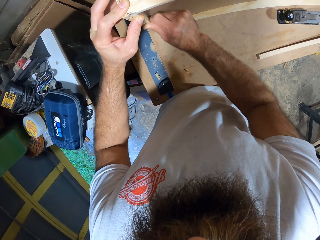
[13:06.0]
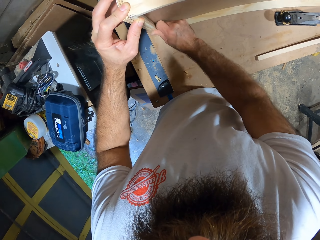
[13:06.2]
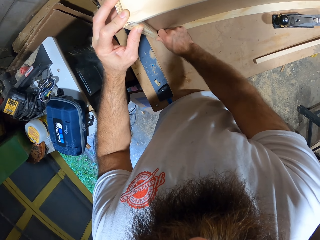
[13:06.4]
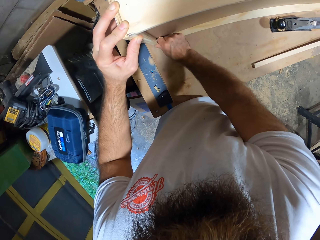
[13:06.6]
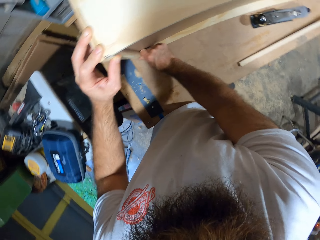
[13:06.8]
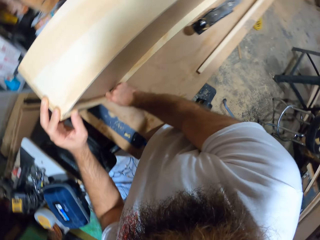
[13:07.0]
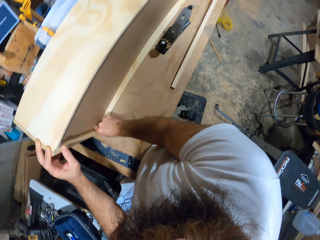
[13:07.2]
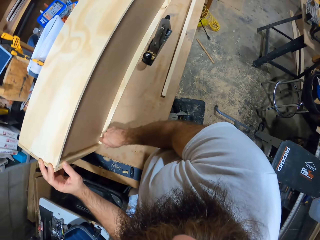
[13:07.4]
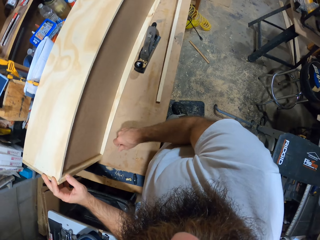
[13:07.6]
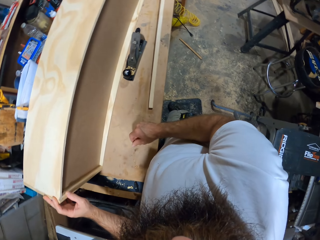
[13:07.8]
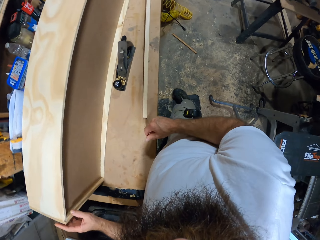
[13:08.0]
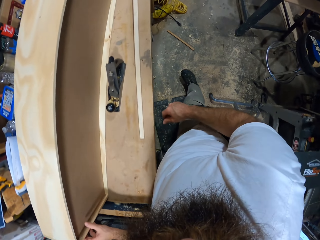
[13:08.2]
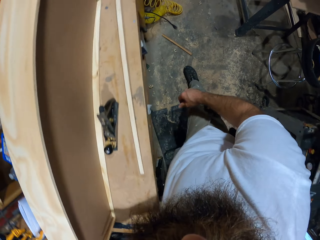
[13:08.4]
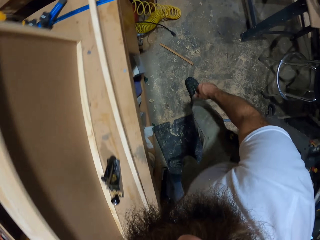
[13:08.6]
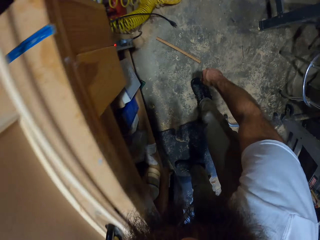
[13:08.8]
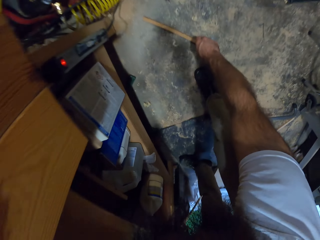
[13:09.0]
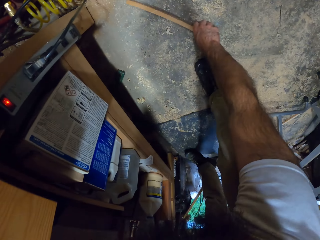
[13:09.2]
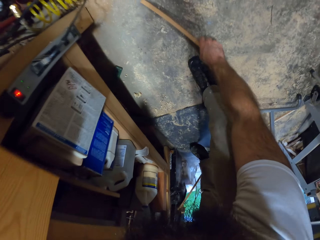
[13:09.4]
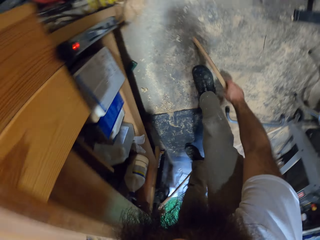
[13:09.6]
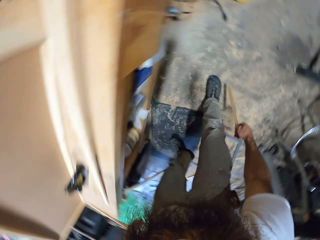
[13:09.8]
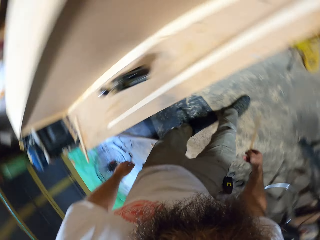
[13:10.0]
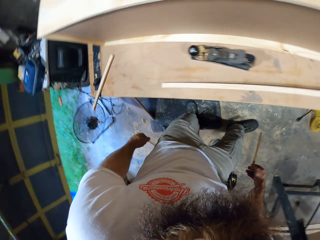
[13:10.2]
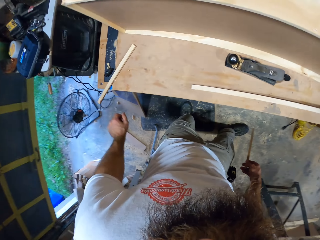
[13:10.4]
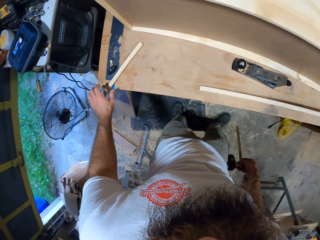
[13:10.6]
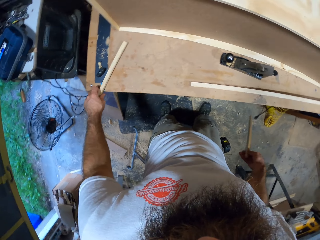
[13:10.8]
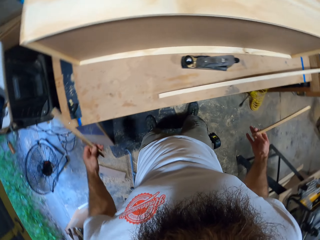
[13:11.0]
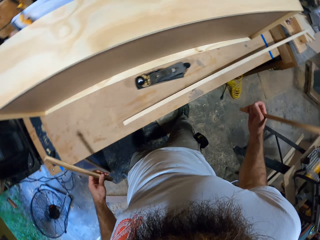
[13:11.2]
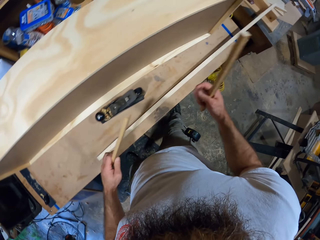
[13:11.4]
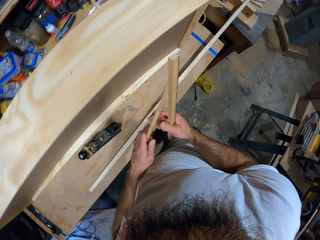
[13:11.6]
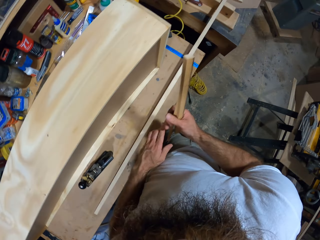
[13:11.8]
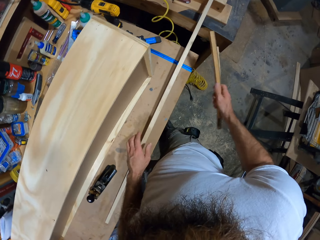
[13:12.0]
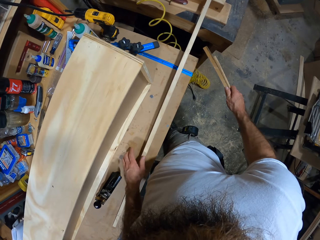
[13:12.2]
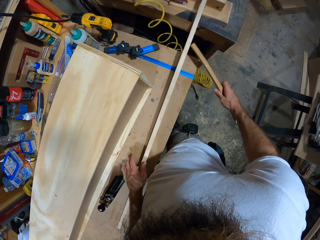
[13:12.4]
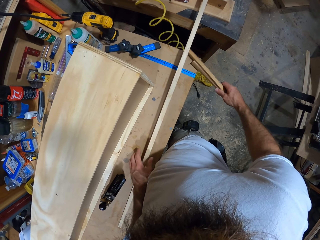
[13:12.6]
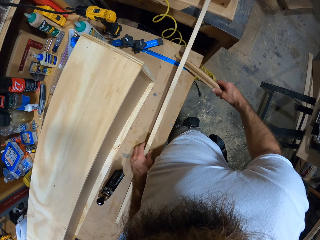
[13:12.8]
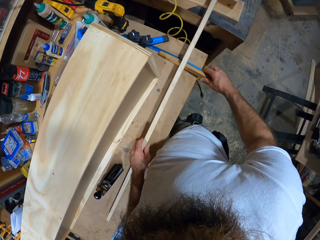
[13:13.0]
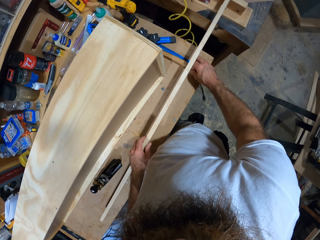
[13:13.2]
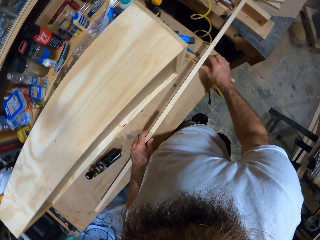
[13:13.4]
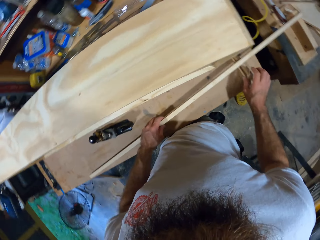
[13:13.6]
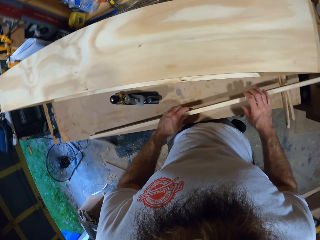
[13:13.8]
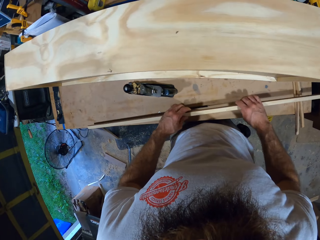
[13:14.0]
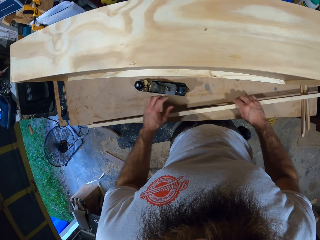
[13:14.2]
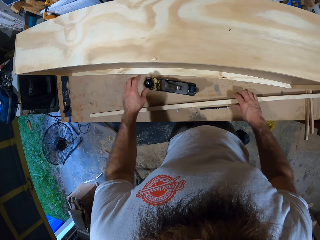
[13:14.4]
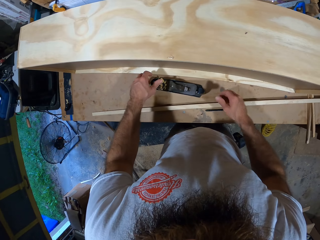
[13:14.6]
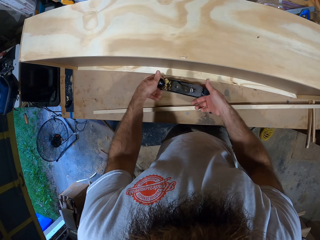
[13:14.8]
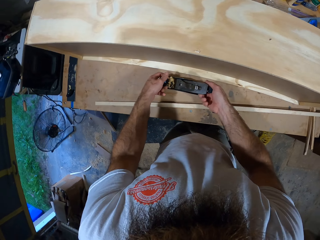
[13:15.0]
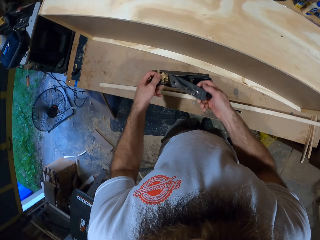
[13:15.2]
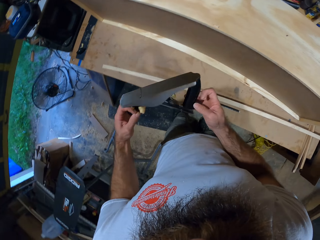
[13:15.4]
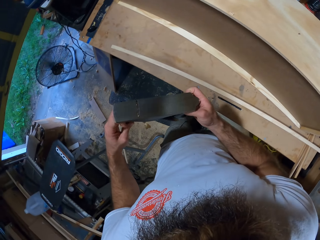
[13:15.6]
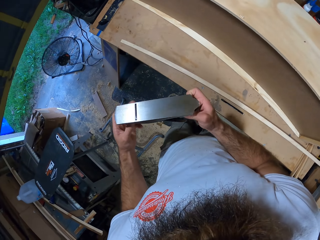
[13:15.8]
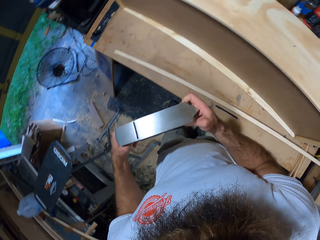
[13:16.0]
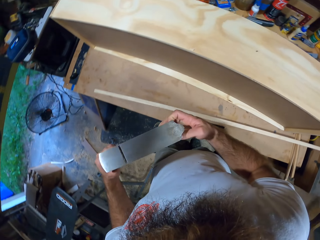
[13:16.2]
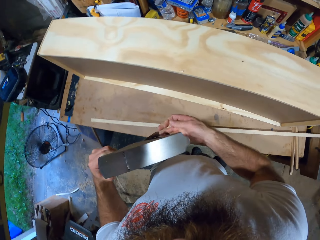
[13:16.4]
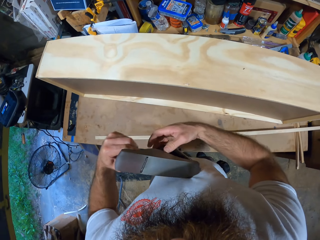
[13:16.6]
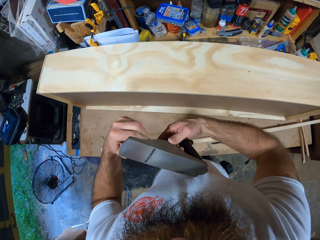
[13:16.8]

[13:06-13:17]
The camera wearer picks up a piece of wood from the floor with his right hand. He picks up the piece of wood from the table with his left hand. He passes the piece of wood from his left hand to his right hand. He holds the piece of wood on the table with his left hand. He places the pieces of wood on the table with his right hand. He passes the piece of wood from his left hand to his right hand. He picks up the planer from the table with both hands.

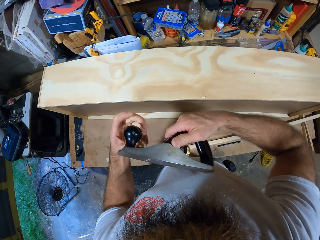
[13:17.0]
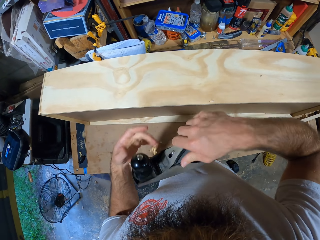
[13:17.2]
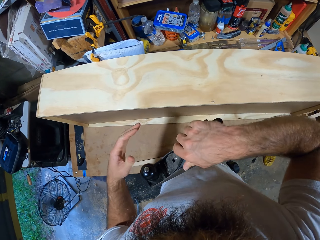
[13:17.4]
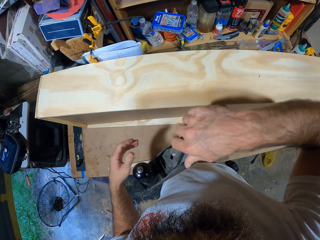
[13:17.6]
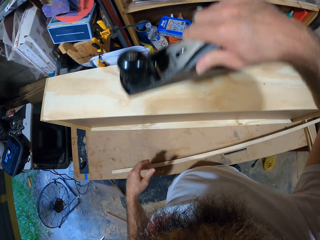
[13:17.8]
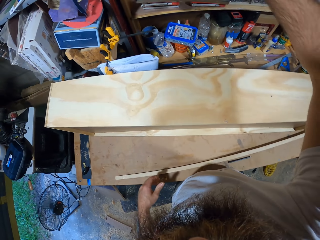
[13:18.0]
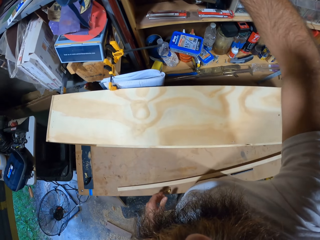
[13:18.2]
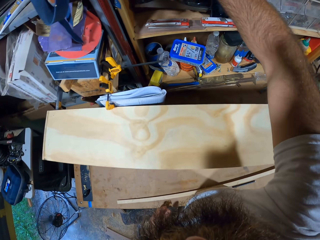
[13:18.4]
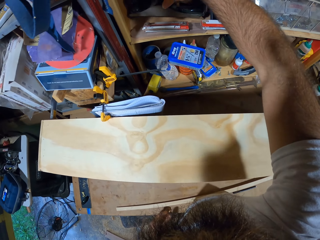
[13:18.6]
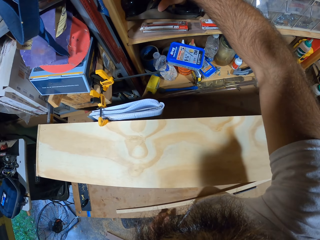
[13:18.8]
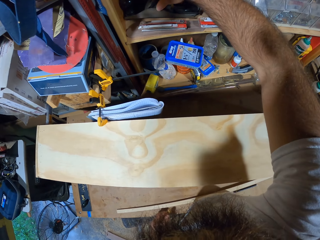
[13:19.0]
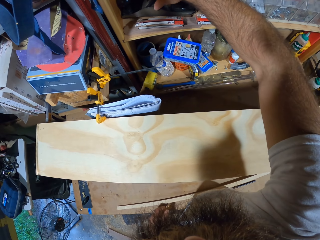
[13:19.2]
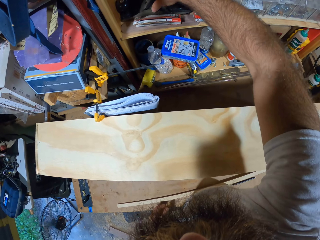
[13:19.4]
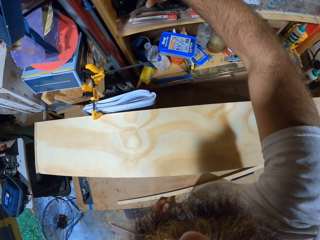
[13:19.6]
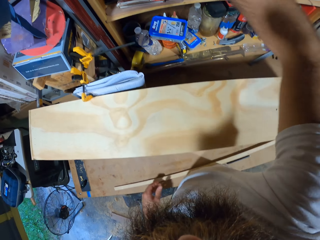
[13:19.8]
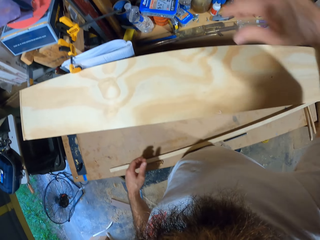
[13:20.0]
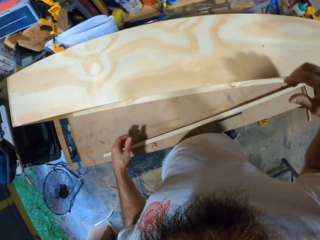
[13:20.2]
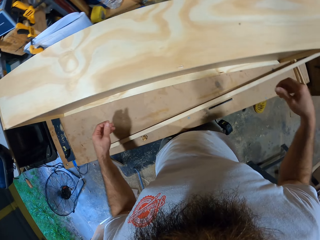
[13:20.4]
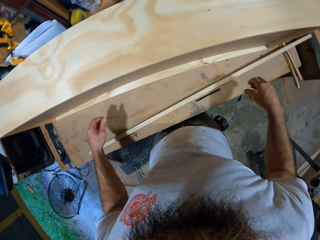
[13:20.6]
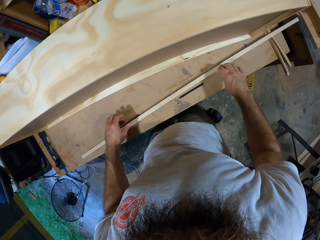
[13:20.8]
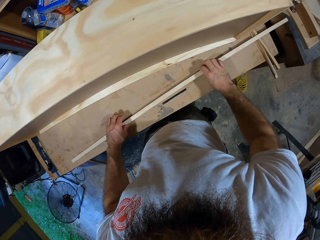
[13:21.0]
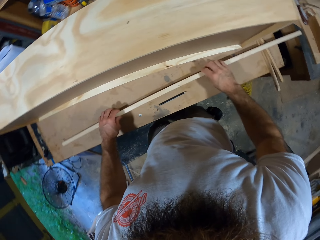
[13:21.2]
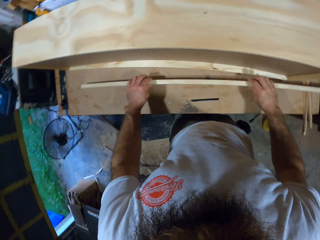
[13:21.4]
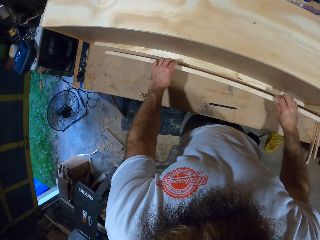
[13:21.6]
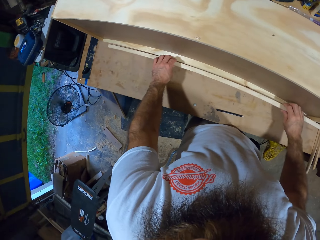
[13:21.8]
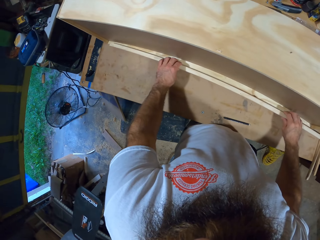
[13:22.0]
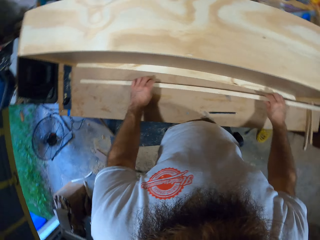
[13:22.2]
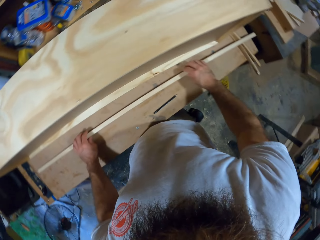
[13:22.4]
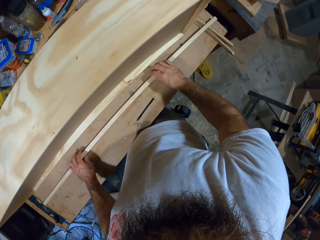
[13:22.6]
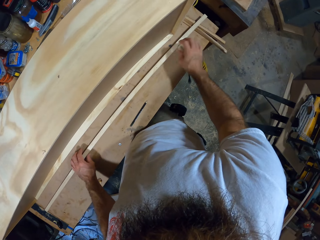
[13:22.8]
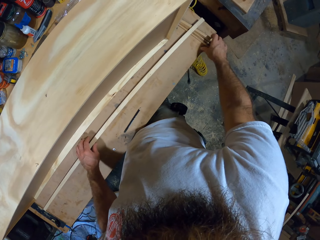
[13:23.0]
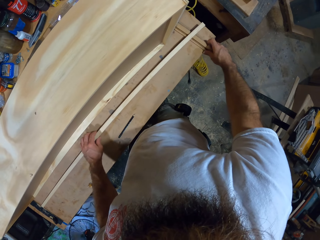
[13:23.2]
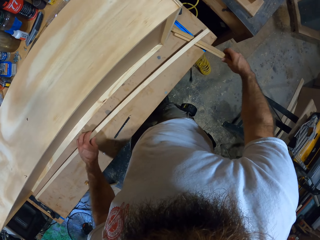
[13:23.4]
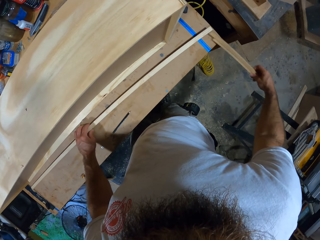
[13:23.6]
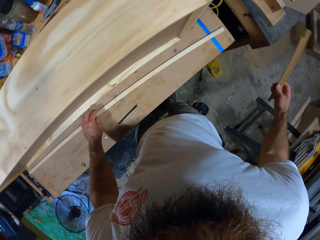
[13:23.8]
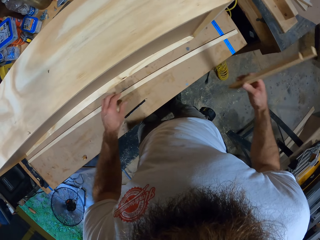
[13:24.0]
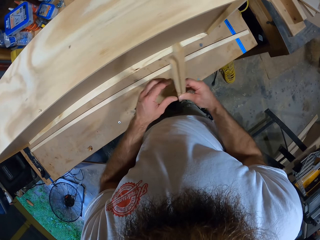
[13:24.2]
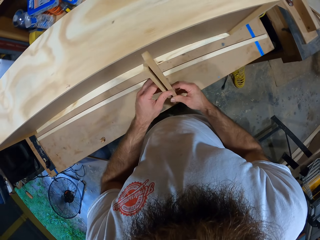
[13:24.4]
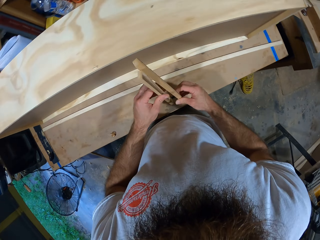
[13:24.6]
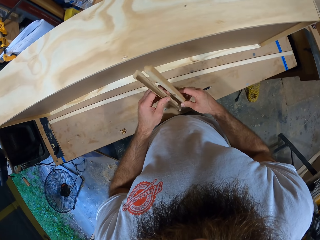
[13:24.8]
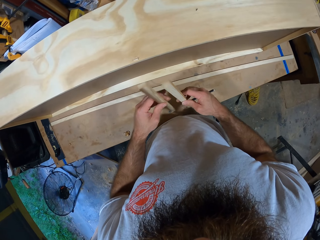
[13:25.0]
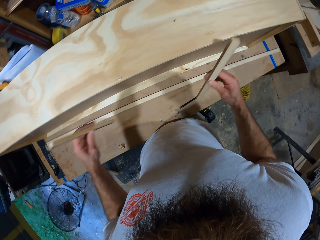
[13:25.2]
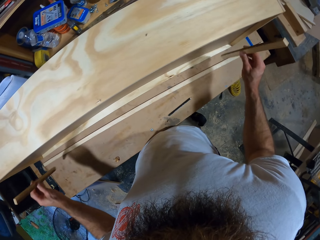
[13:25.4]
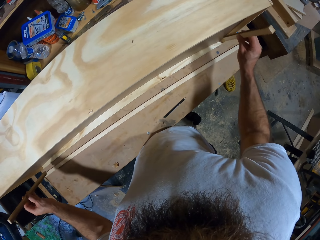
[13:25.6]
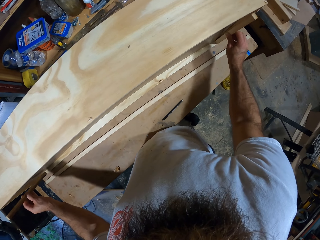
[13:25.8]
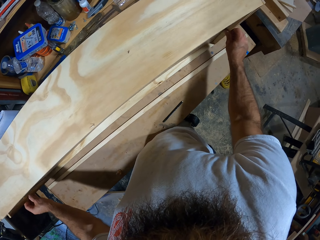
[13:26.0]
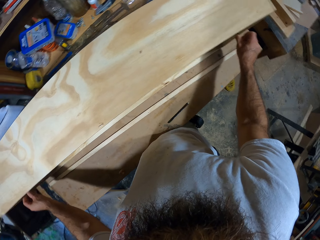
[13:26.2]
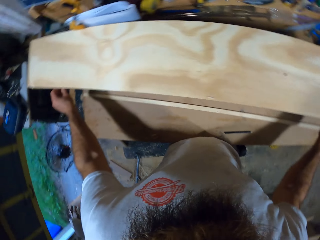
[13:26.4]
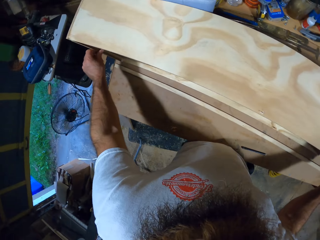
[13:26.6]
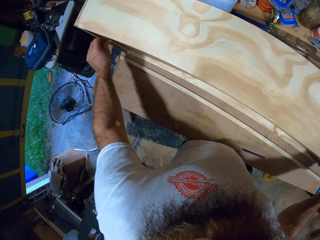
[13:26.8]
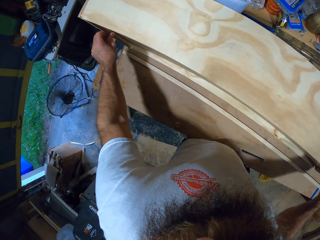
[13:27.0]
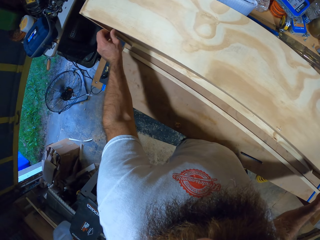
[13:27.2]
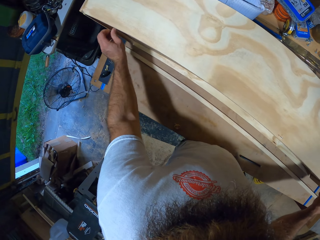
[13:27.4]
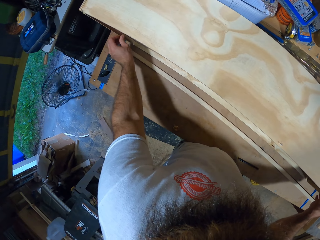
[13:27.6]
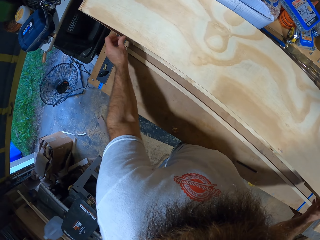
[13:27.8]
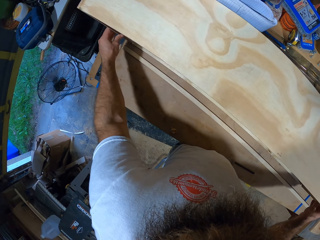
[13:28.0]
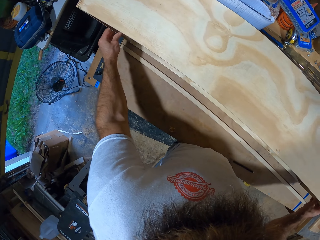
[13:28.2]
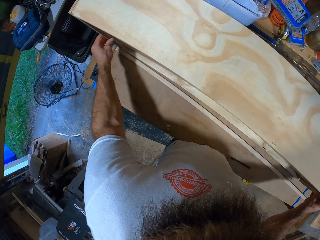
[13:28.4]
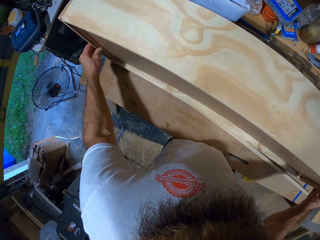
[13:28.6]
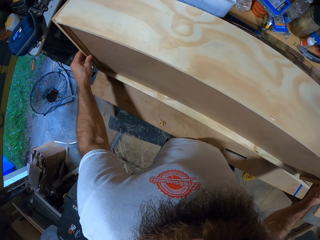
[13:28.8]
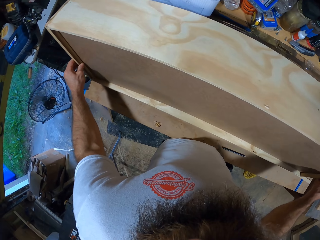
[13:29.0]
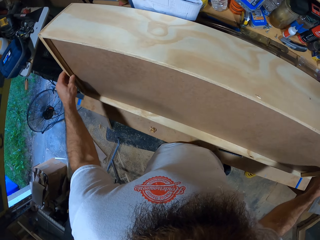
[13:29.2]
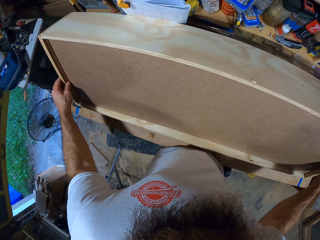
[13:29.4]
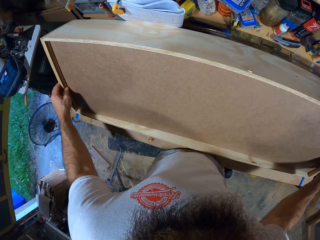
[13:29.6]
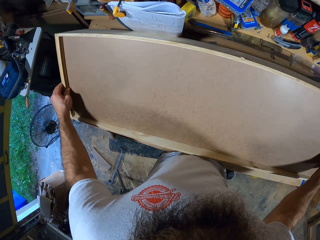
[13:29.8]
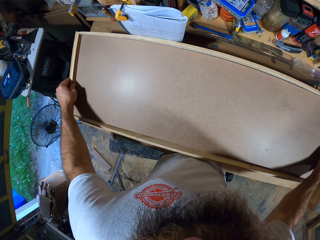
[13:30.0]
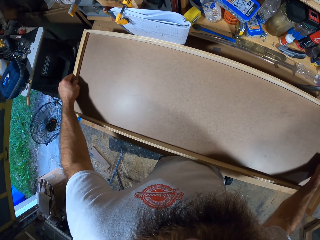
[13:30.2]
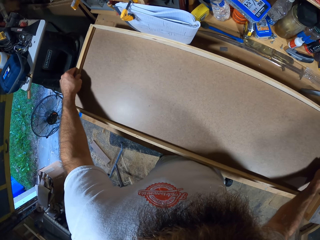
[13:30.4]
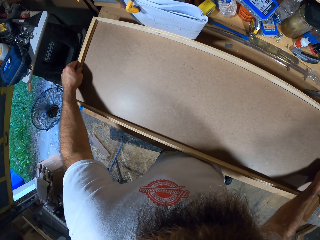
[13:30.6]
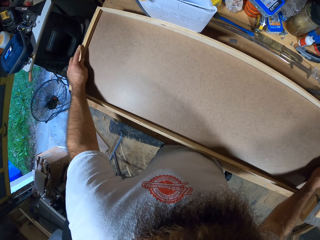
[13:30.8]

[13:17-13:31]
The camera wearer places the planer on the shelf with his right hand. He moves the piece of wood on the table with both hands. He picks up the pieces of wood from the table with his right hand. He passes the piece of wood from his right hand to his left hand. He places the piece of wood on the edge of the box with his left hand. He places the piece of wood on the edge of the box with his right hand. He turns the box on the table with both hands.
